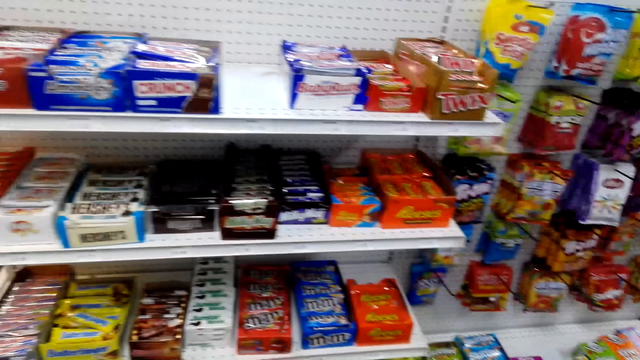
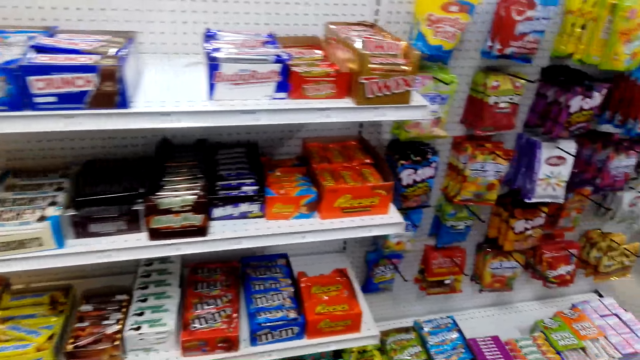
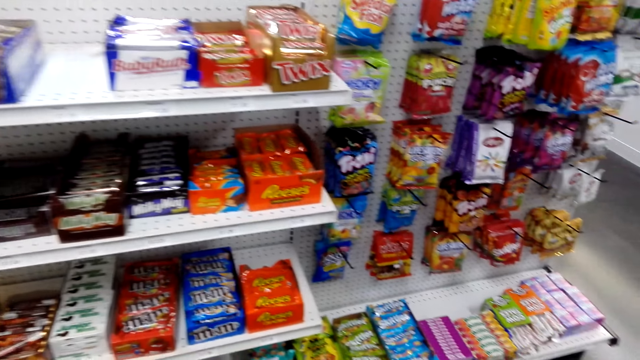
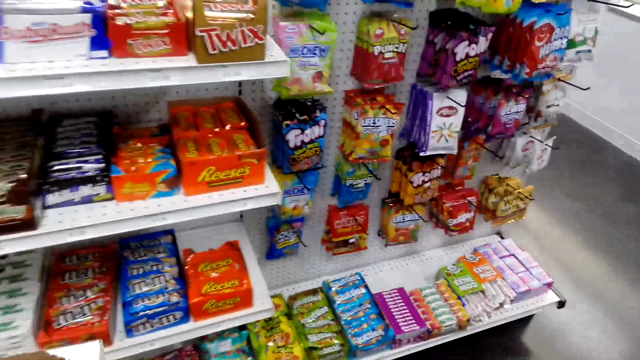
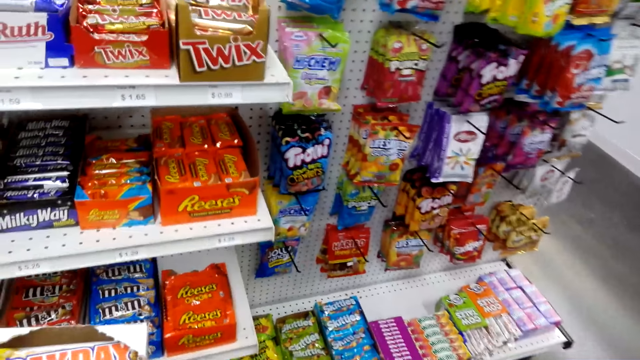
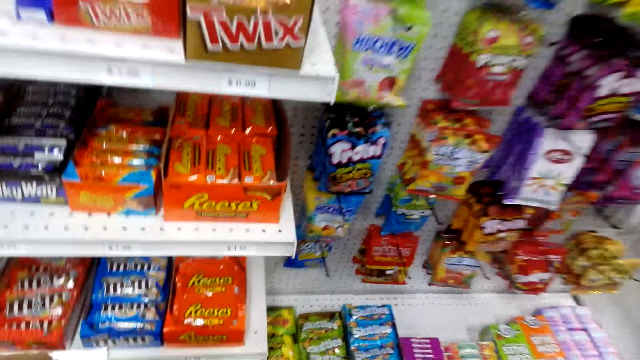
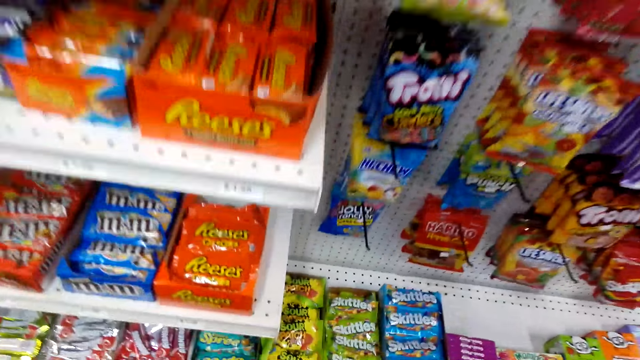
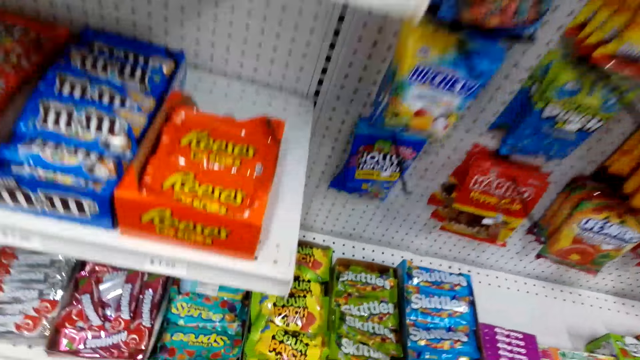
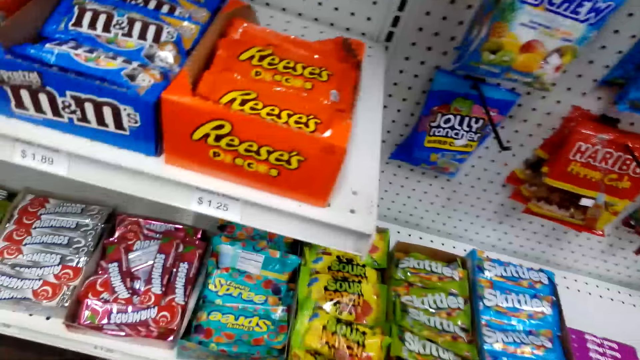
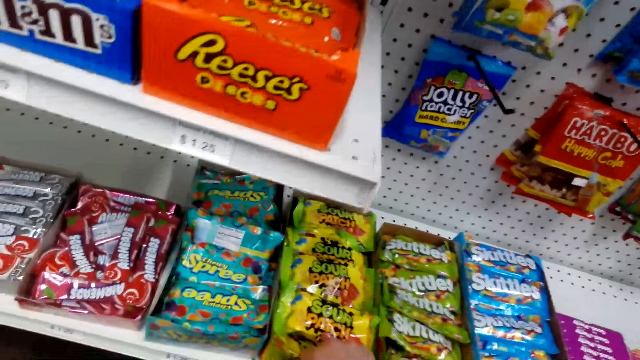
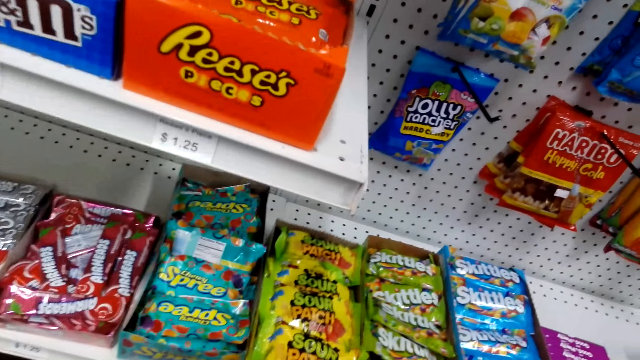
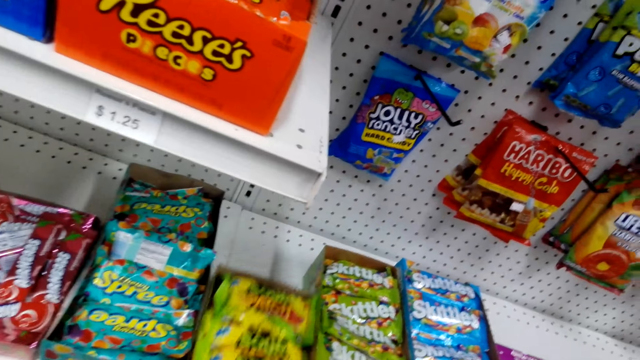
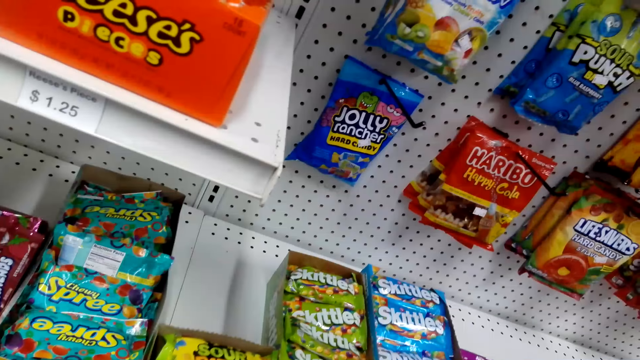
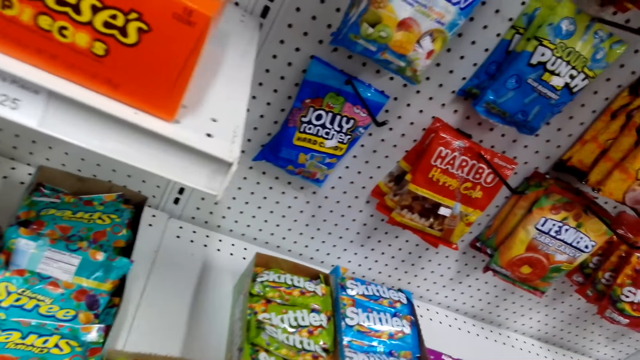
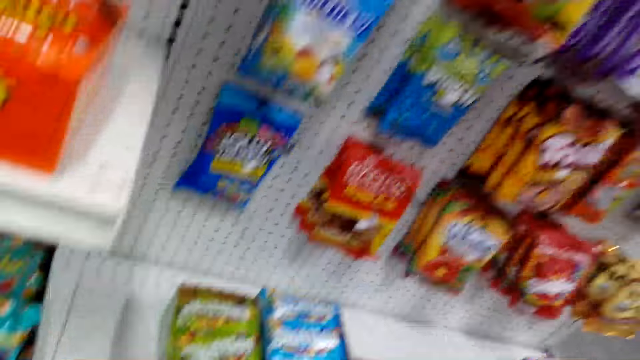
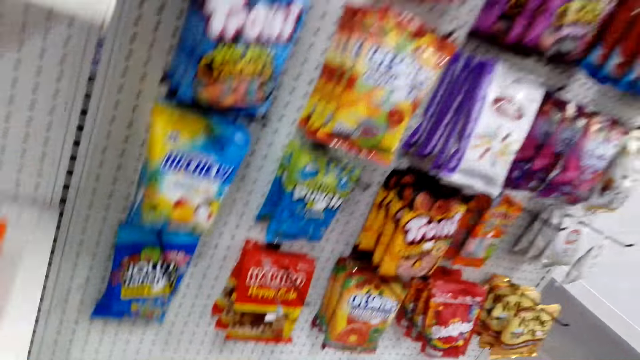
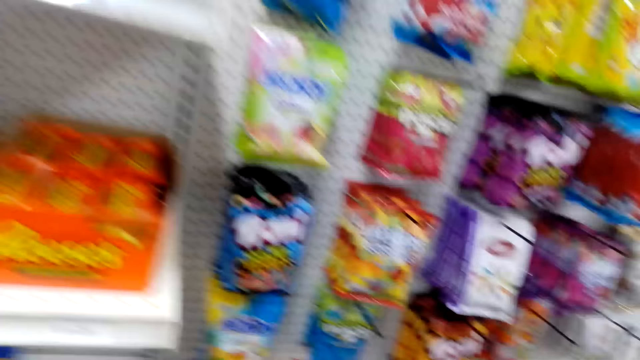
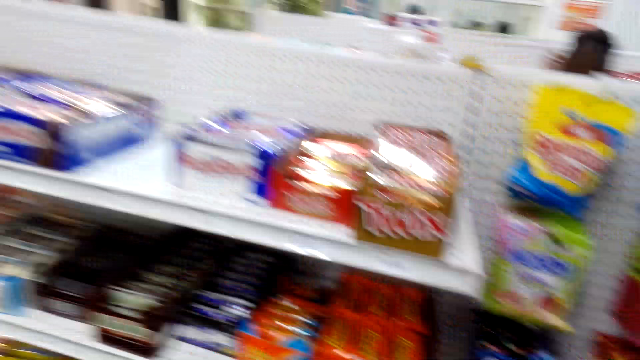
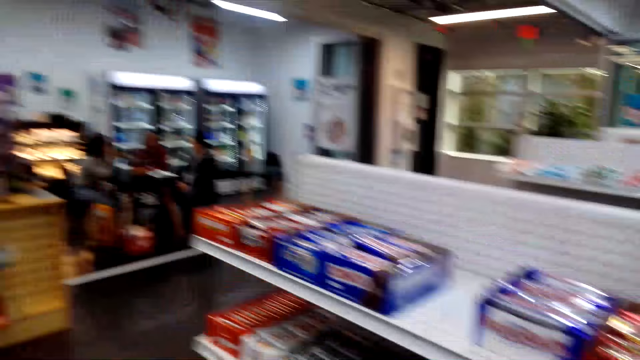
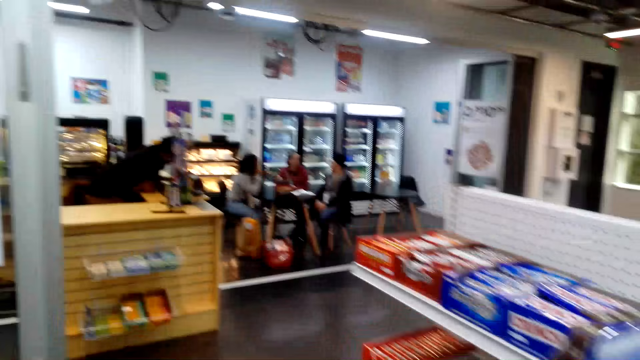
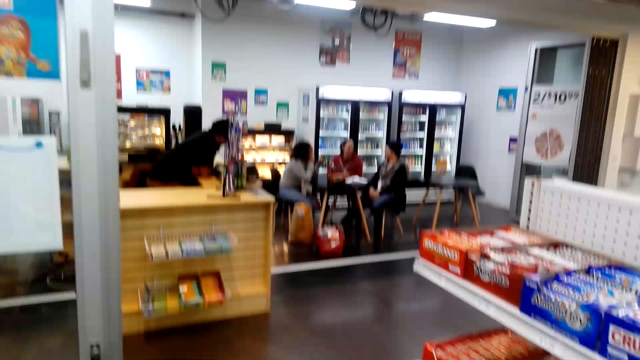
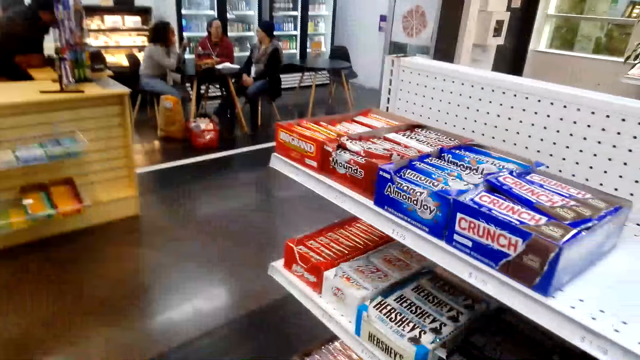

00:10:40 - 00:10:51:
The camera wearer looks around. They pick up the Skittles. They look around.

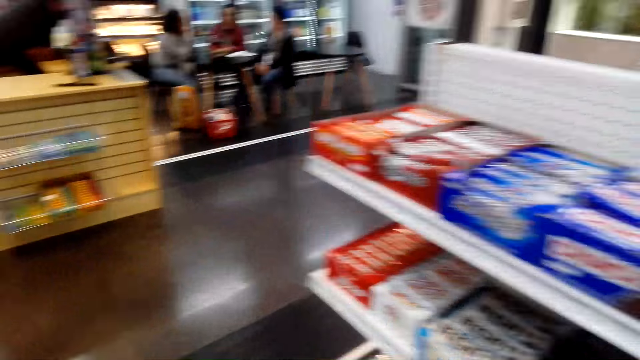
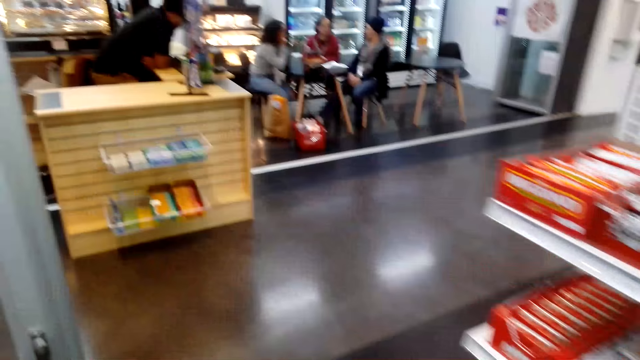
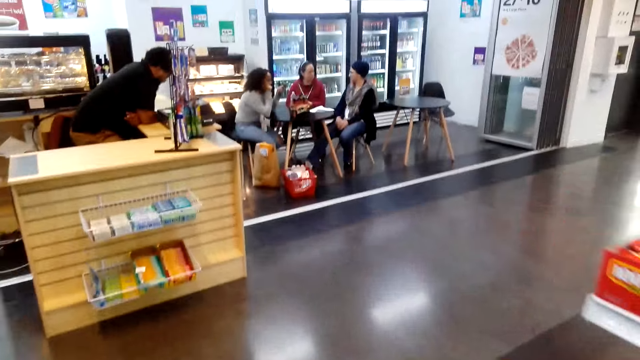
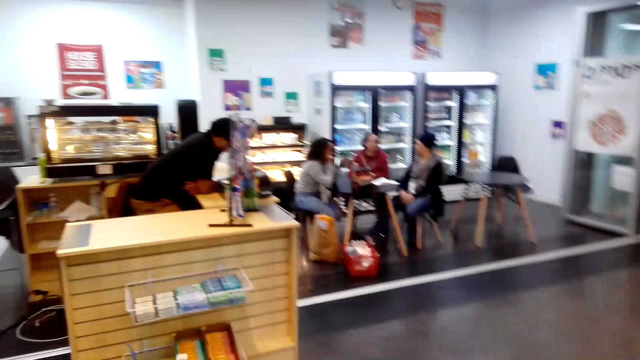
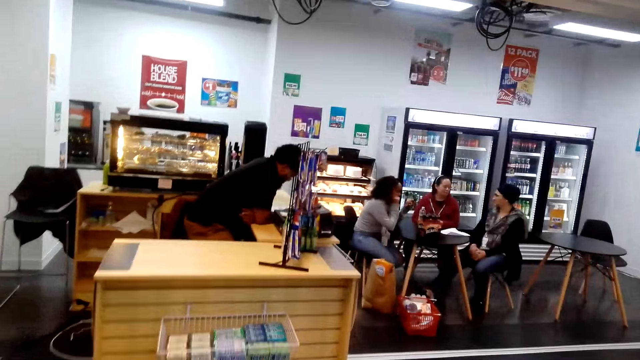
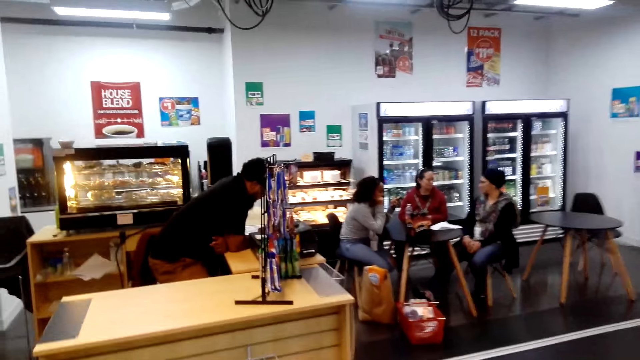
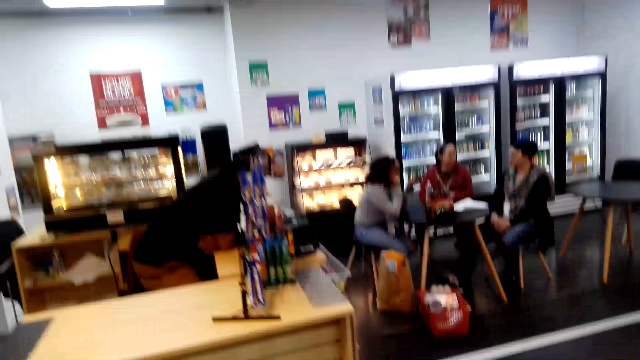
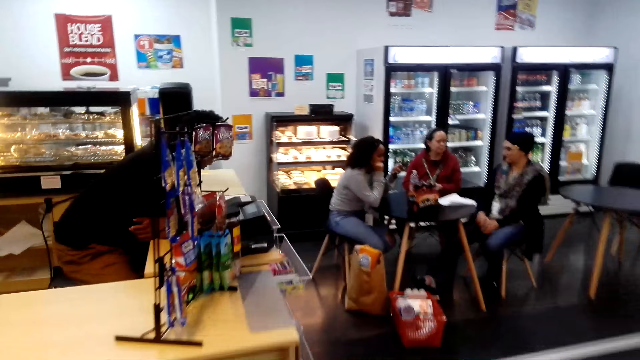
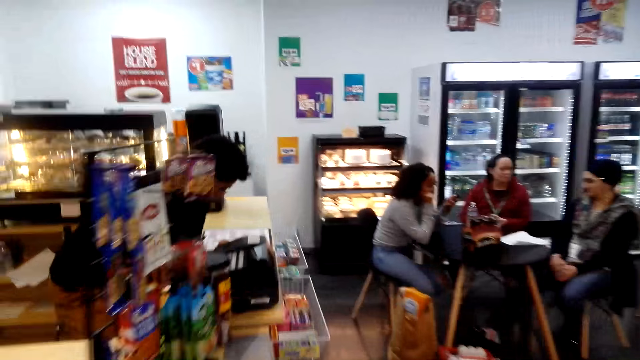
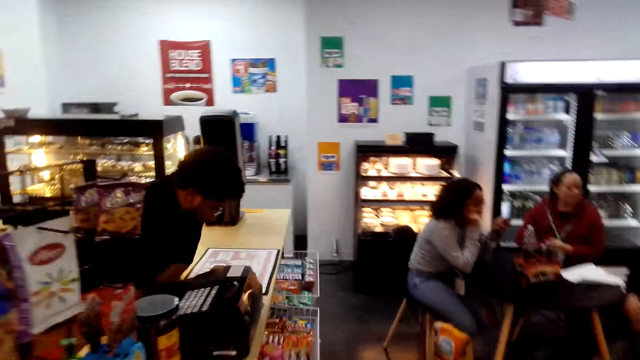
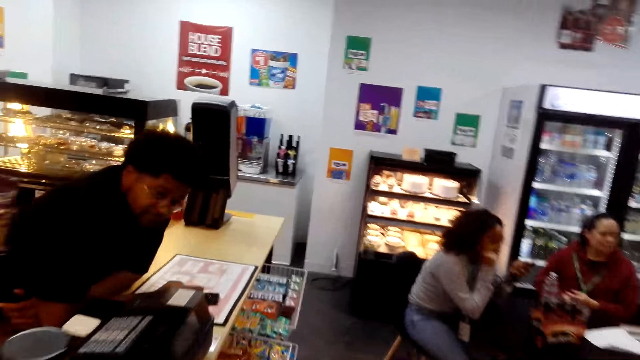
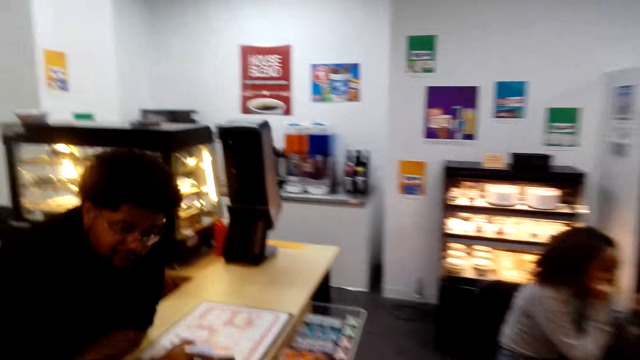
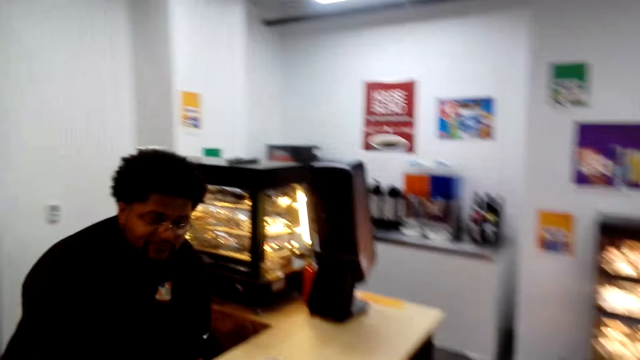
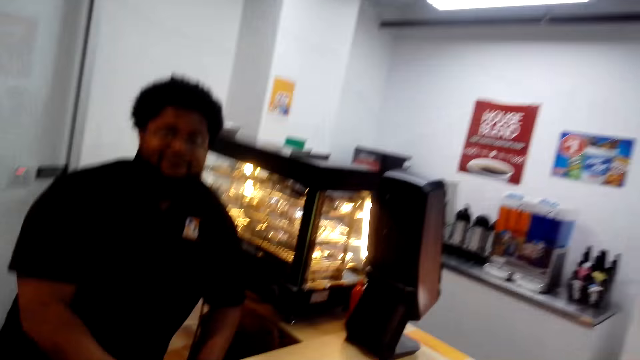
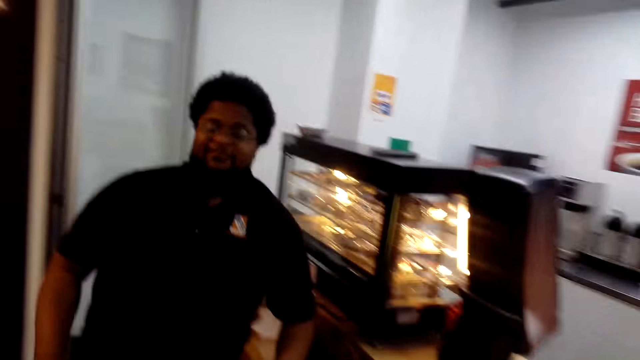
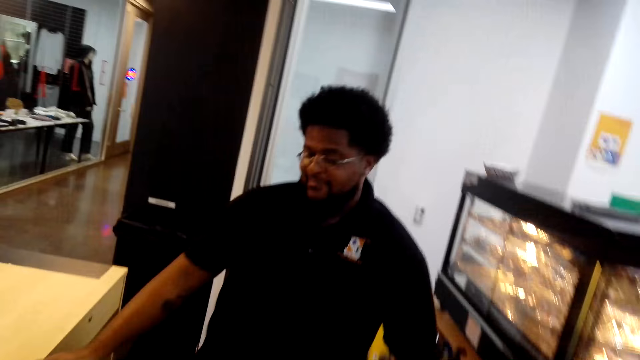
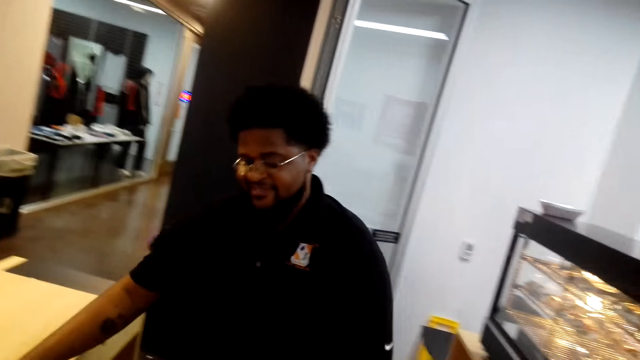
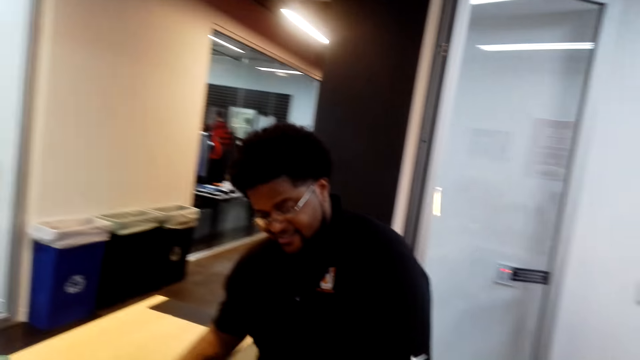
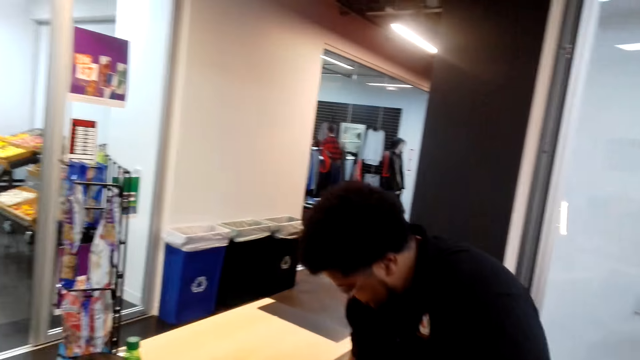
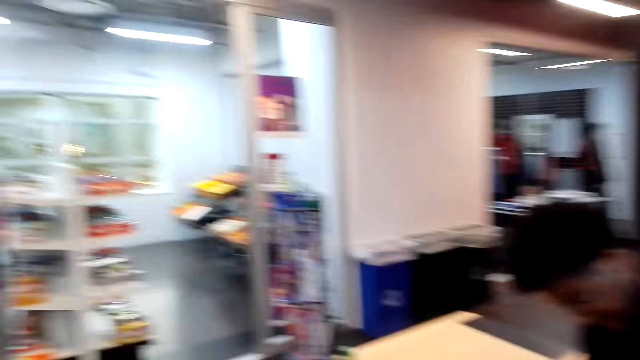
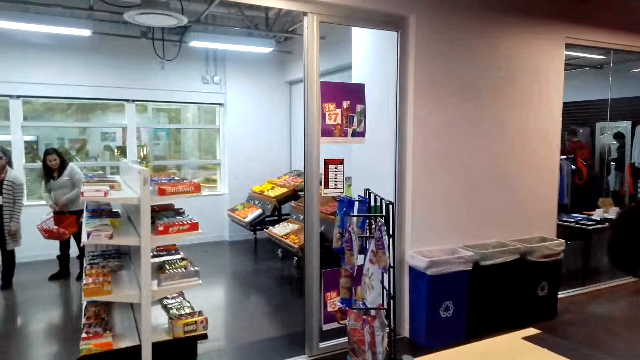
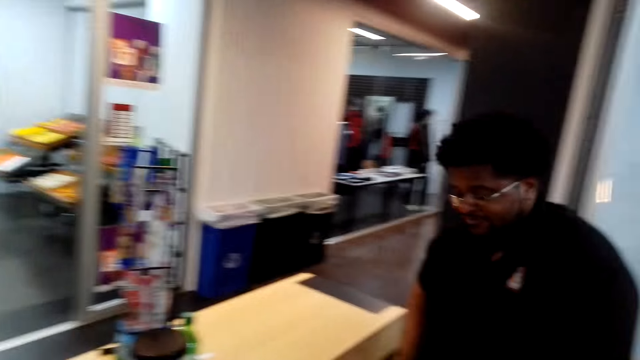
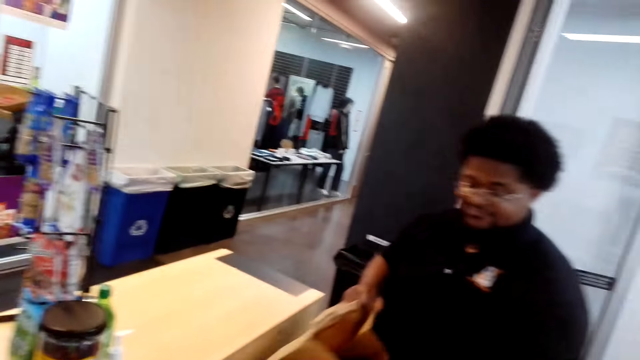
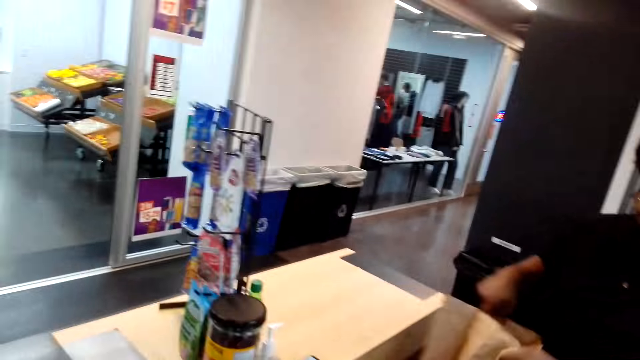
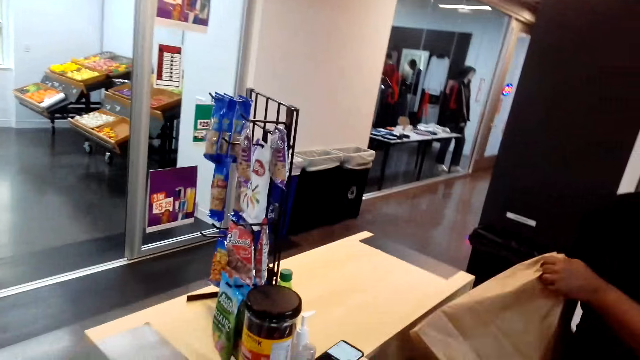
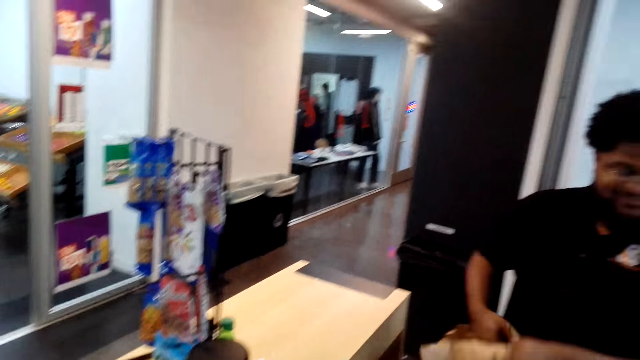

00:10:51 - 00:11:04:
A man listens. A woman sits. Another woman talks. Another woman talks. The man walks around. The camera wearer looks around. The man packs the goods. A person removes a khaki paper from under the table.
